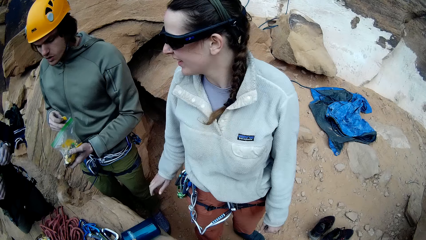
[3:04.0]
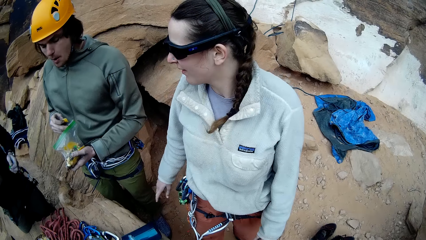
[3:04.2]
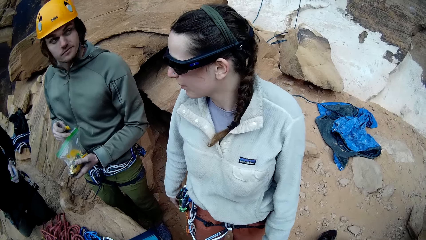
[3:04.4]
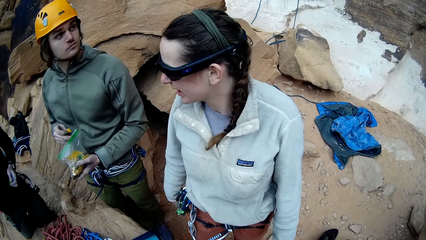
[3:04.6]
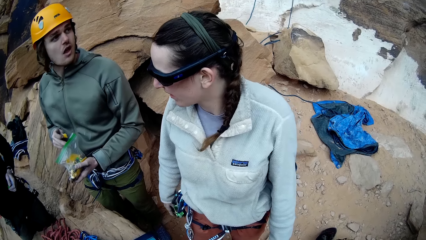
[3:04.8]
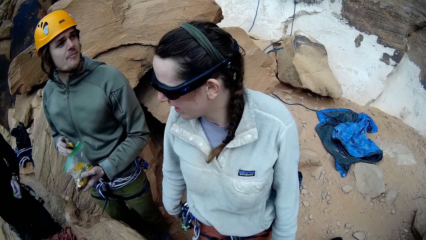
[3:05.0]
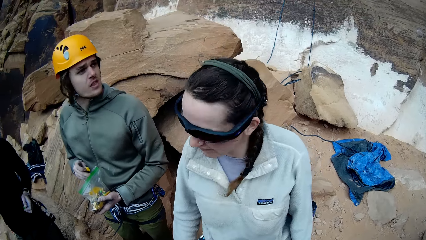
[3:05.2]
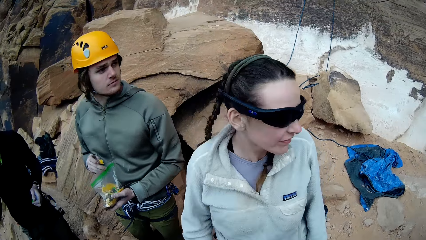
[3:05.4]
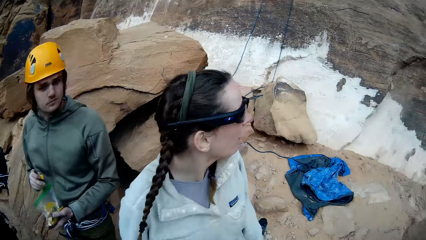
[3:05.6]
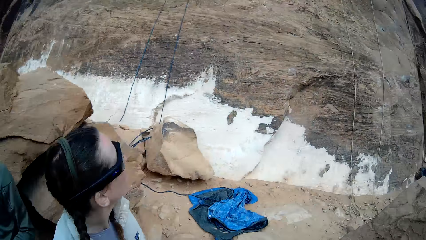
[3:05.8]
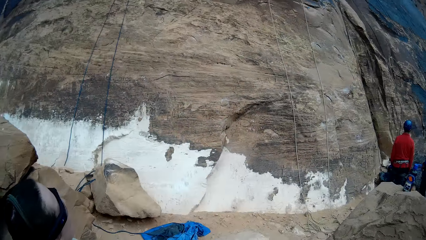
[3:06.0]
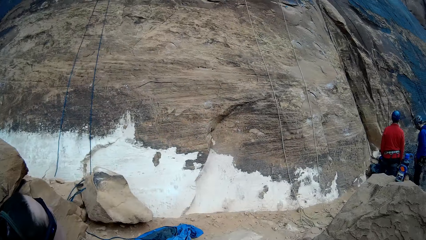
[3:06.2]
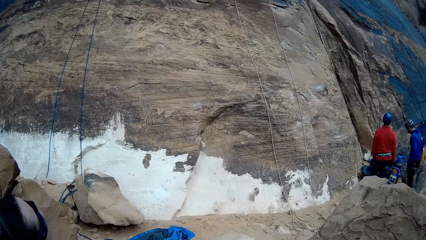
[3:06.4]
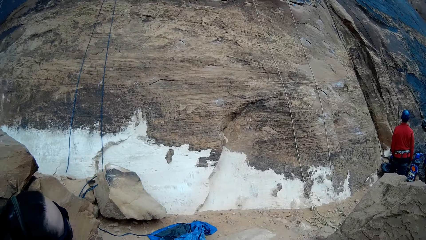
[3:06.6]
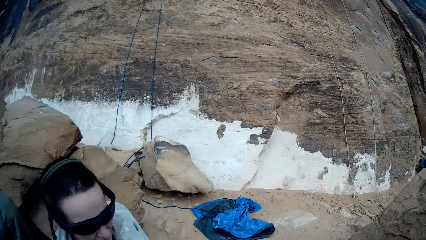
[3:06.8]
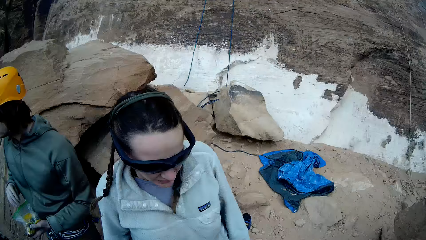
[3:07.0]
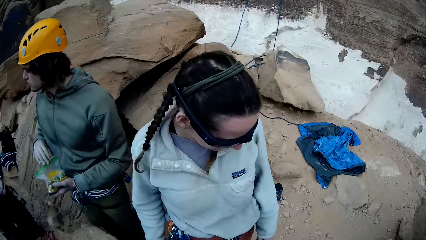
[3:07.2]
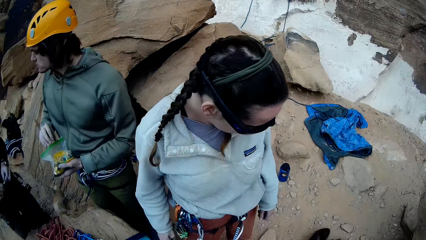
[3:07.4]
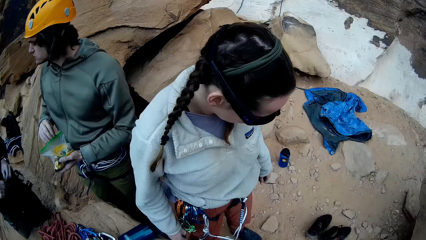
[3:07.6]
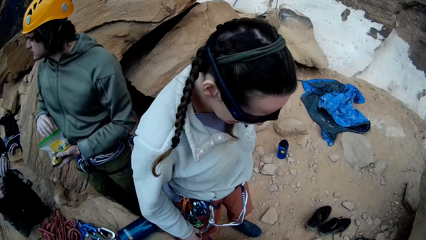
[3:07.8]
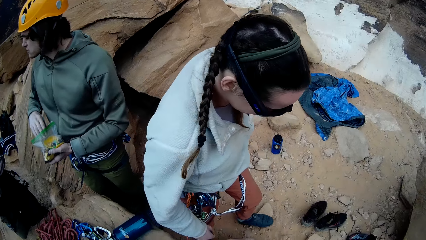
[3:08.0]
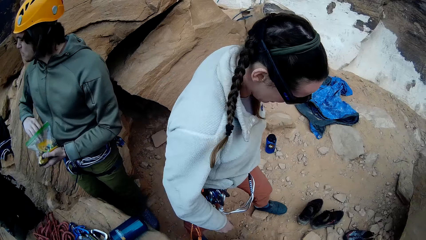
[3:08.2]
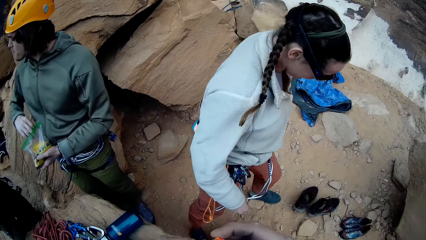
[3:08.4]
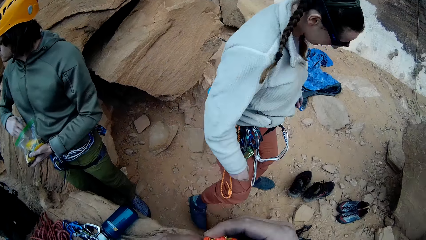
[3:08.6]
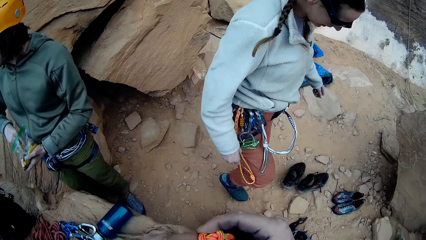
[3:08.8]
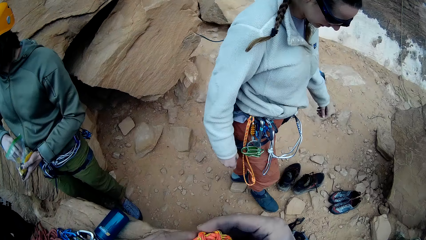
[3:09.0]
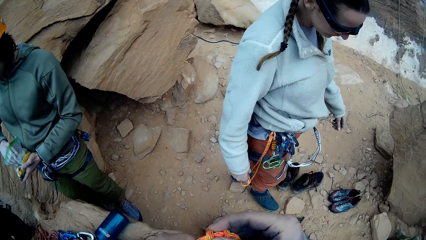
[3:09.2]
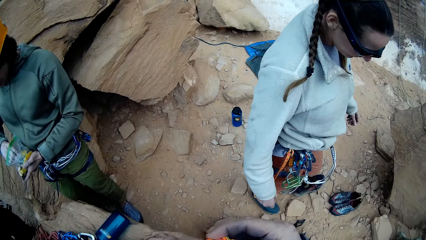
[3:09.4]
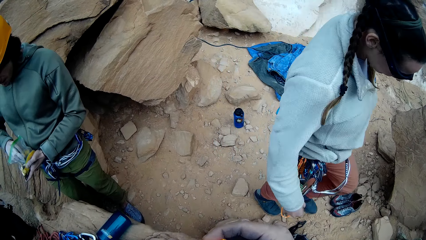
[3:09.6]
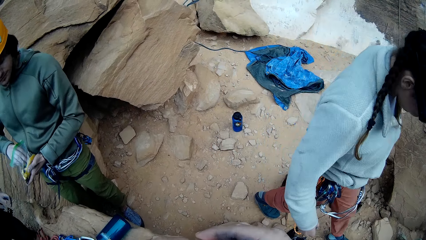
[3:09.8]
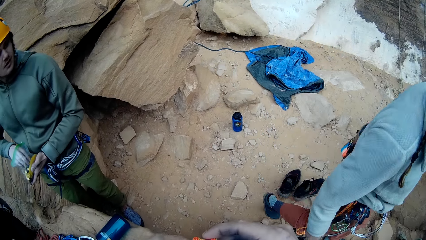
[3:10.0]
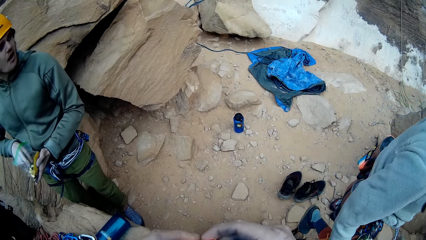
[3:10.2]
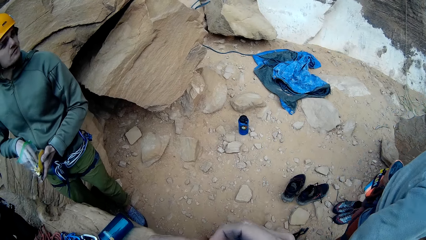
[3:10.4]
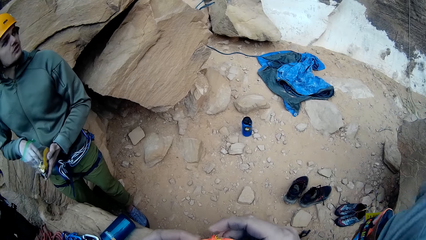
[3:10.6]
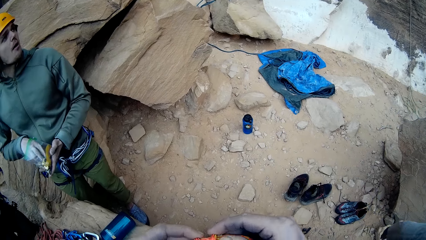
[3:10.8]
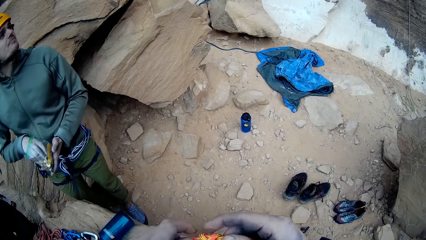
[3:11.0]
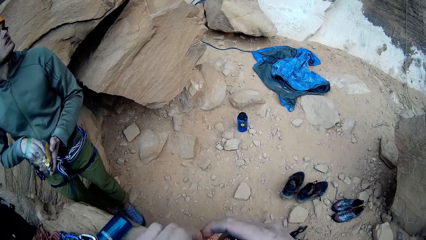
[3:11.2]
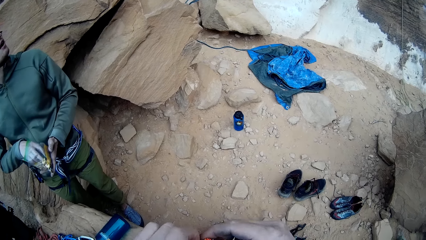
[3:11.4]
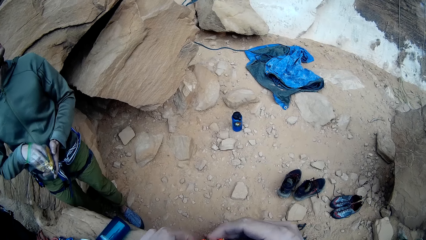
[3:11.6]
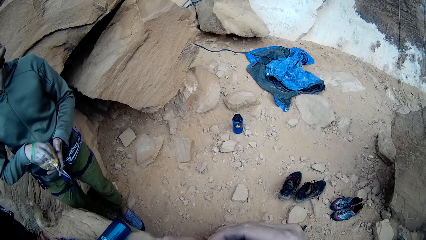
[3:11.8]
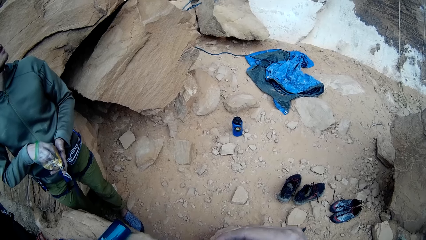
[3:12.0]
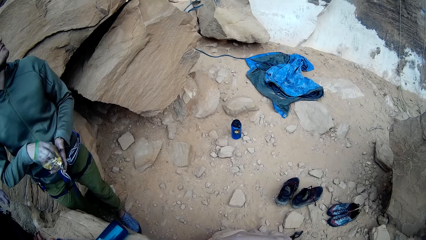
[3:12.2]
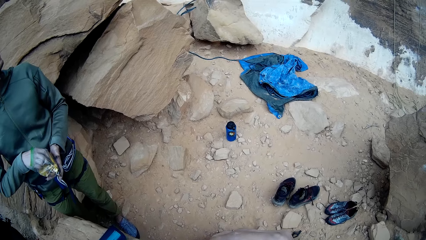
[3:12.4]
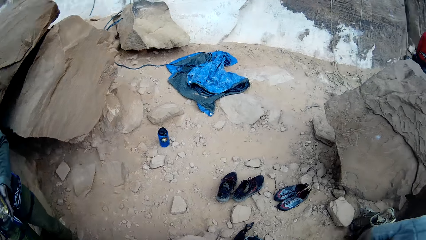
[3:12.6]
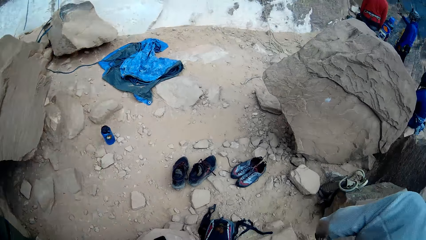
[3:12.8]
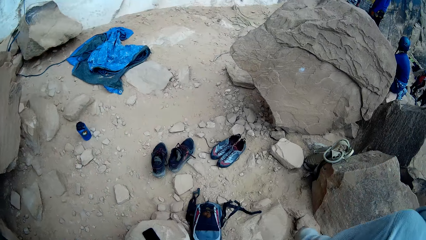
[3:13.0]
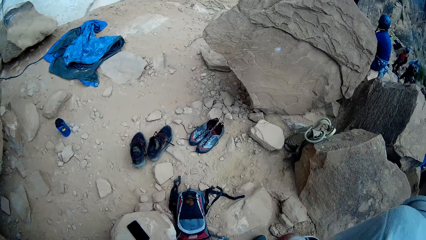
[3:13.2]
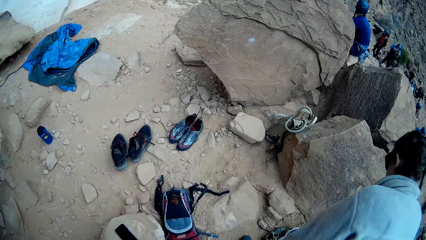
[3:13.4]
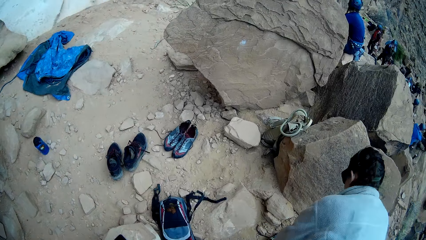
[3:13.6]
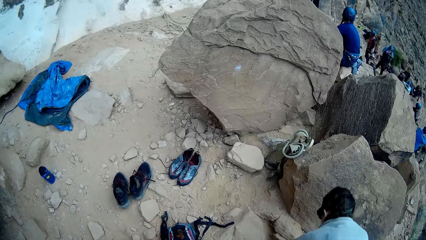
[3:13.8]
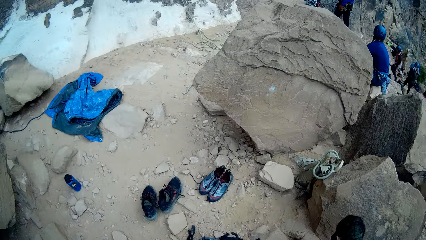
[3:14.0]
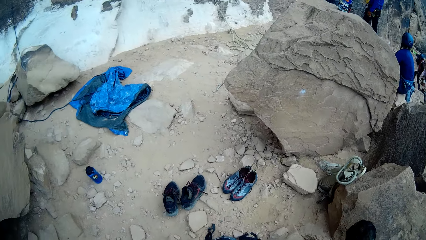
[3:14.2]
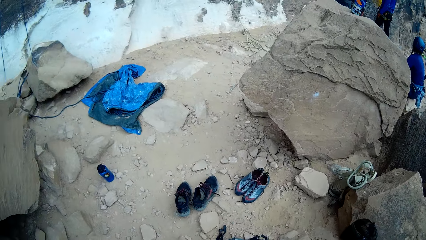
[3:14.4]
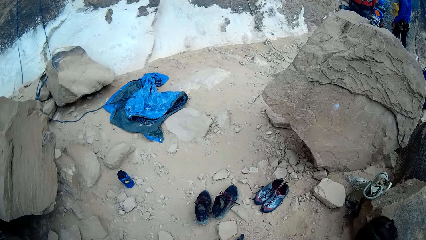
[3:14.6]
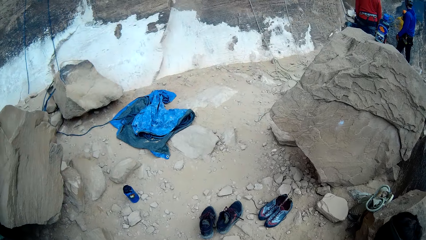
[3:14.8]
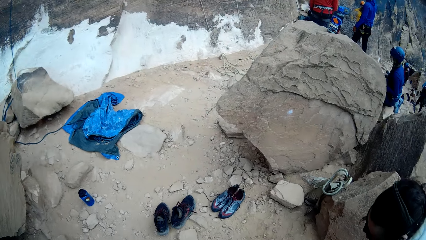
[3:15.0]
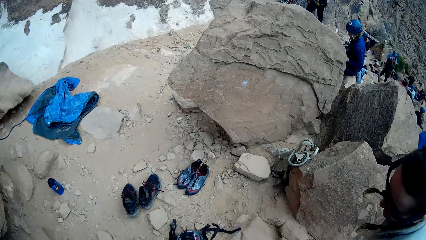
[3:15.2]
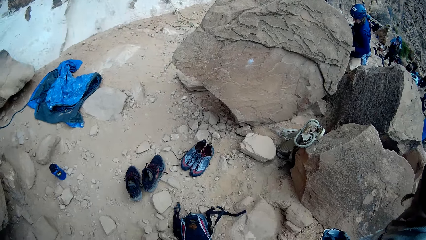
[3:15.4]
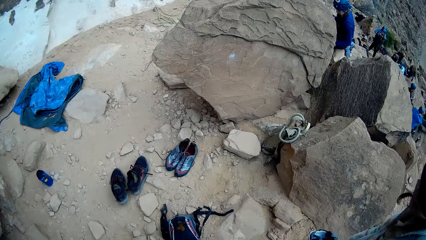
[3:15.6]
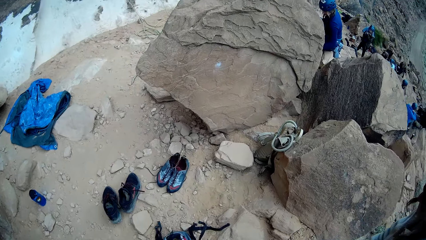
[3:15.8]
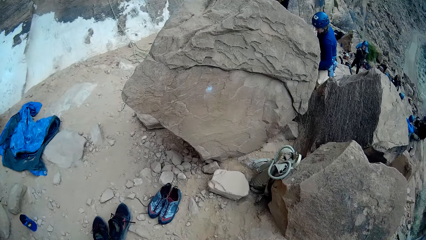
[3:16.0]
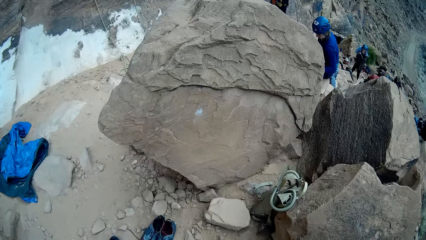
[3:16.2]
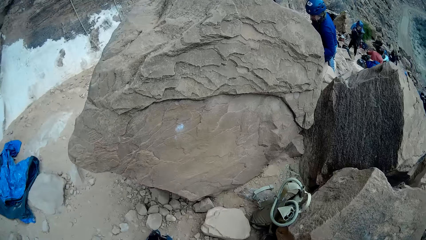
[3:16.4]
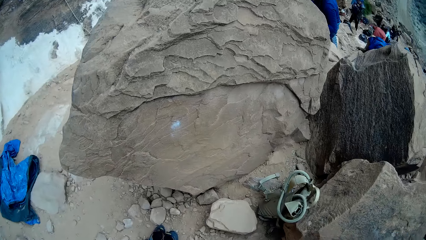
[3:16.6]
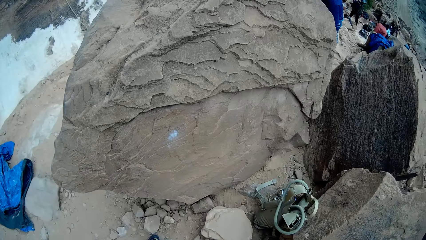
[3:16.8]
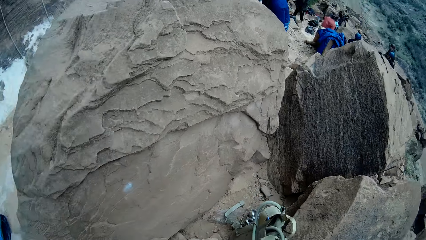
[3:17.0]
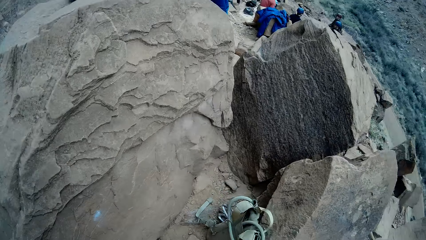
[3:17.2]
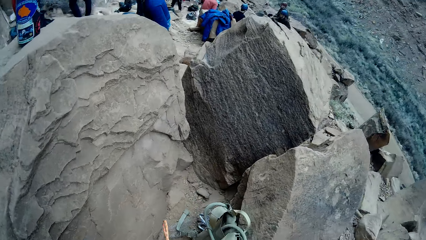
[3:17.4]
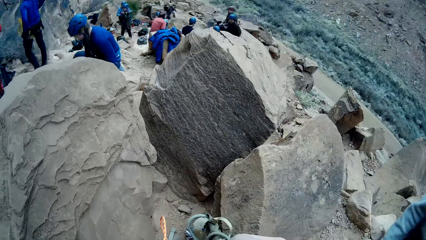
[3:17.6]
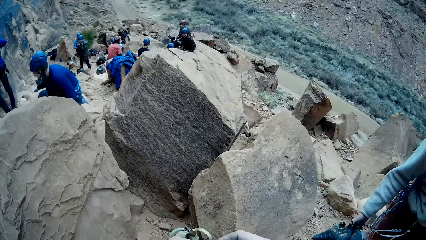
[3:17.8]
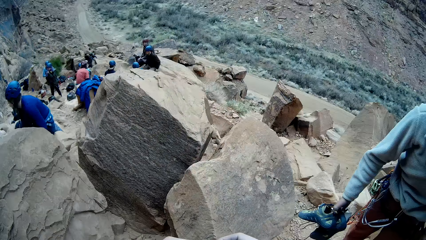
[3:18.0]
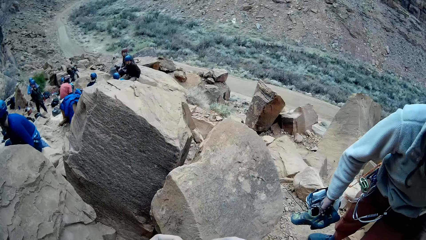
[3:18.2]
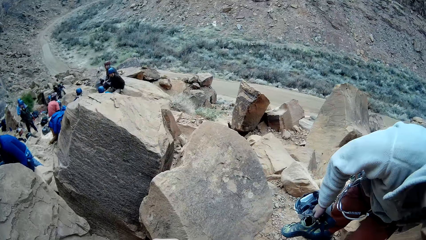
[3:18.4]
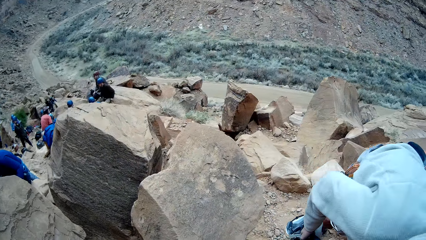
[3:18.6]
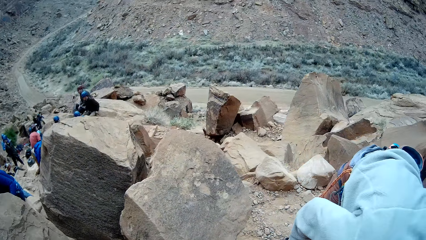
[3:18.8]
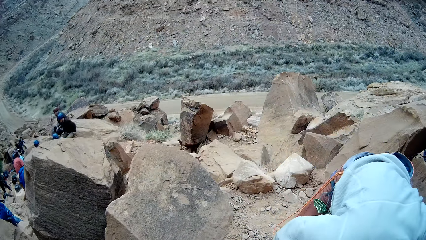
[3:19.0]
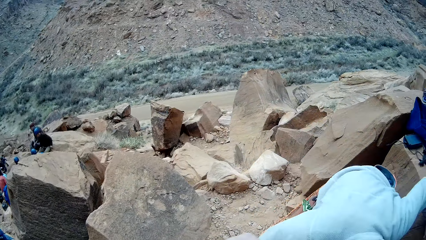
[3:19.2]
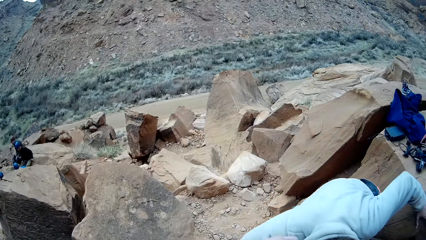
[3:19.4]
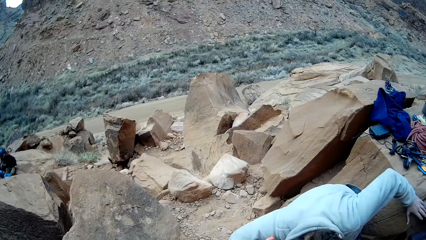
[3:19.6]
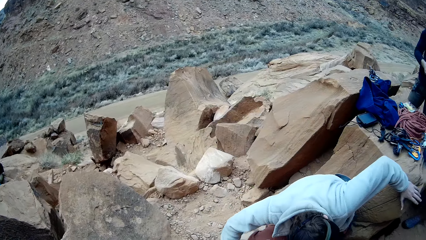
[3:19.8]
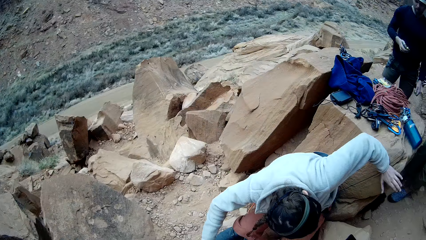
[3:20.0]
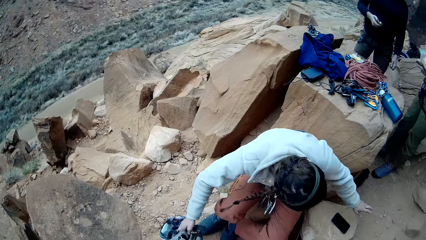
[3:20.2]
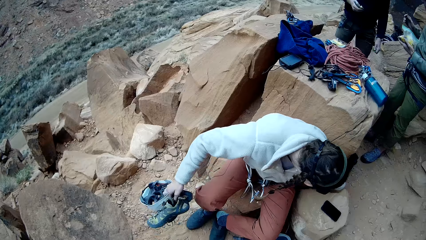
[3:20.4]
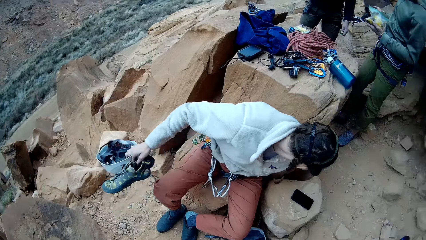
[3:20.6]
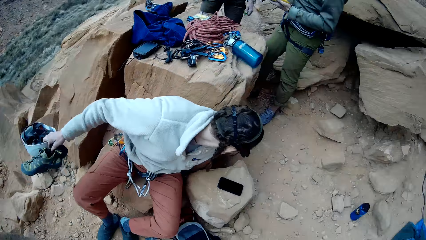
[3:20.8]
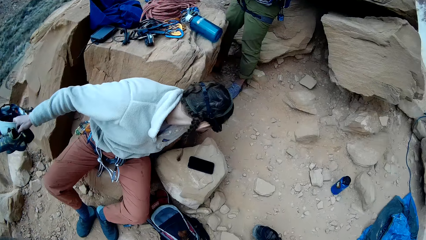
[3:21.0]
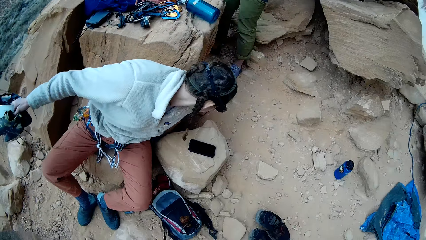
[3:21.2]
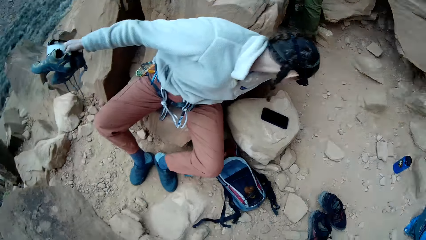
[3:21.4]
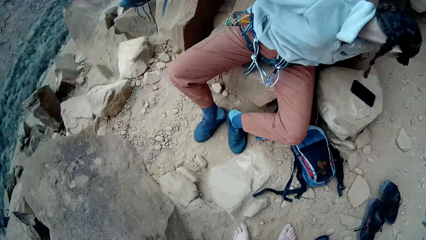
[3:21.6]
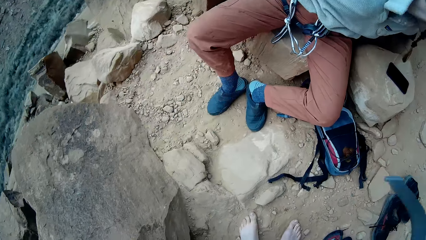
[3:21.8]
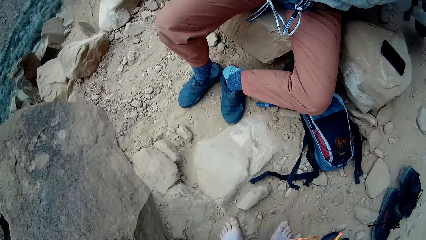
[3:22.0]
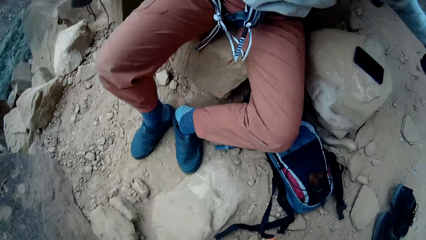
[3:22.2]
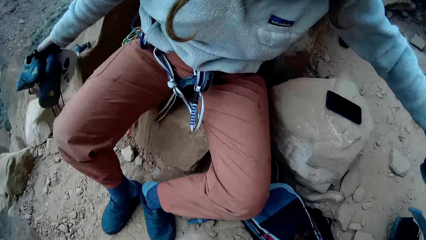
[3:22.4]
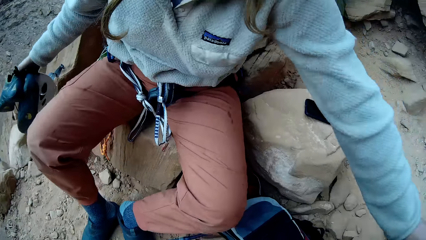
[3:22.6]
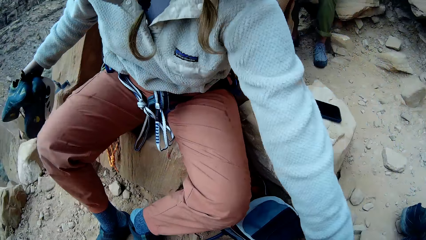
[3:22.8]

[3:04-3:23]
A woman talks with a man. The woman looks around a mountain. The man interacts with another man. The woman walks around the mountain. The camera wearer adjusts a rope on a hand. The first man looks around the mountain. The camera wearer looks around the mountain. The woman picks up shoes from the ground and sits down on a rock.
